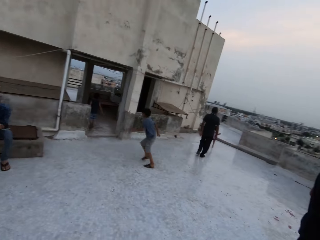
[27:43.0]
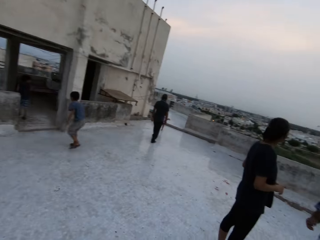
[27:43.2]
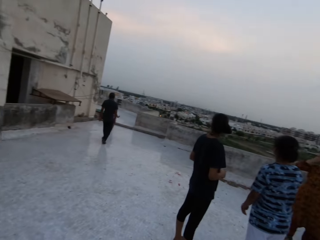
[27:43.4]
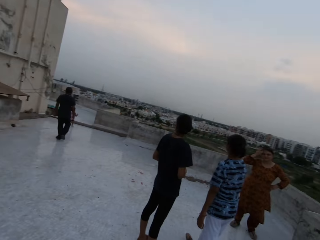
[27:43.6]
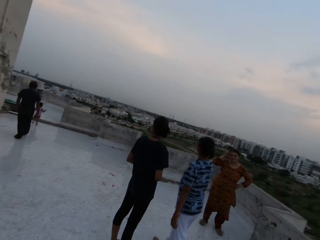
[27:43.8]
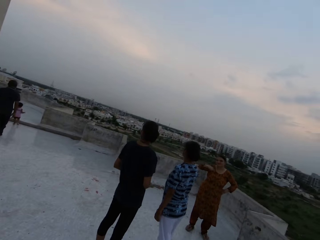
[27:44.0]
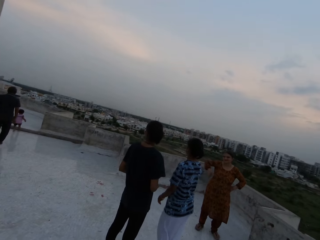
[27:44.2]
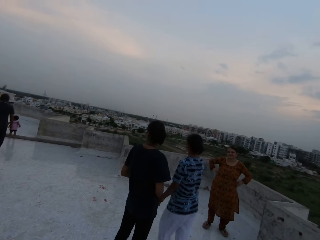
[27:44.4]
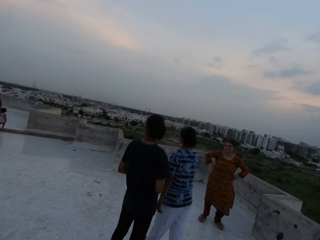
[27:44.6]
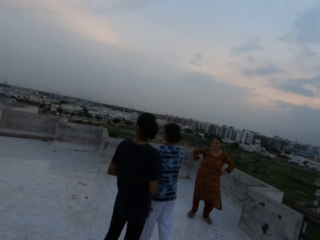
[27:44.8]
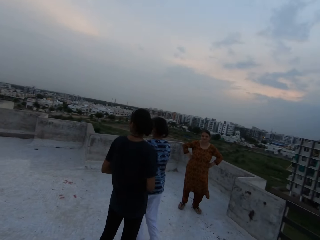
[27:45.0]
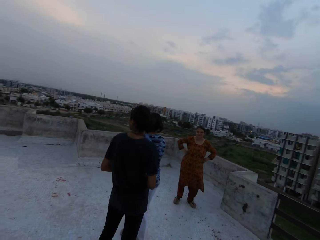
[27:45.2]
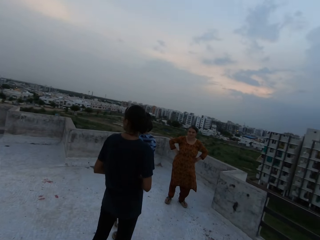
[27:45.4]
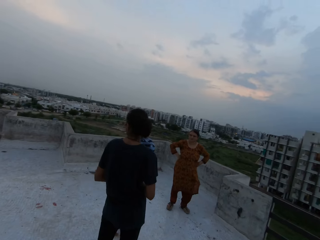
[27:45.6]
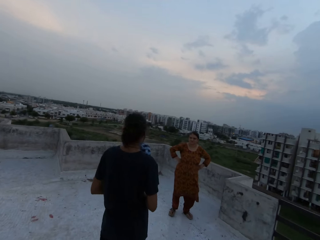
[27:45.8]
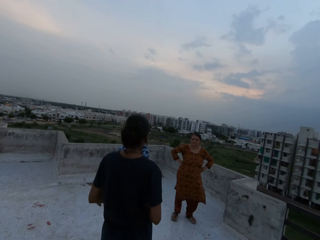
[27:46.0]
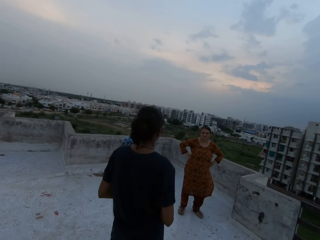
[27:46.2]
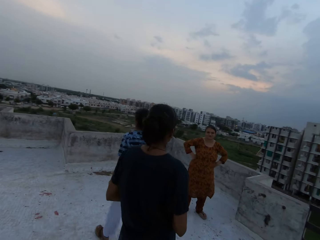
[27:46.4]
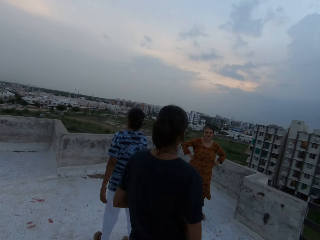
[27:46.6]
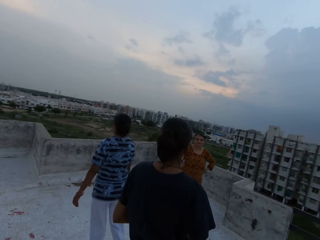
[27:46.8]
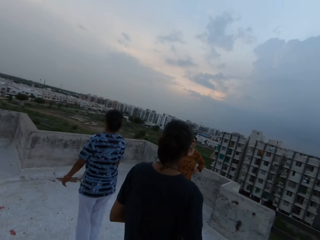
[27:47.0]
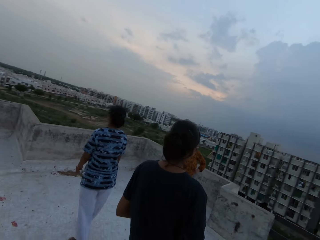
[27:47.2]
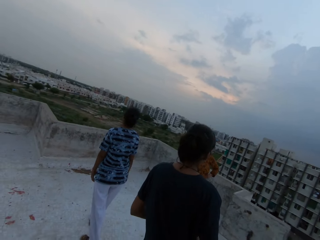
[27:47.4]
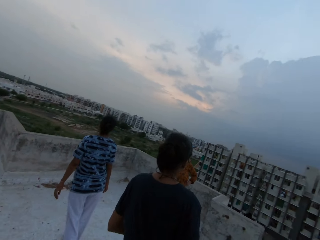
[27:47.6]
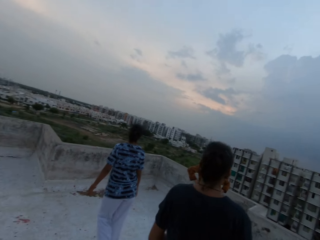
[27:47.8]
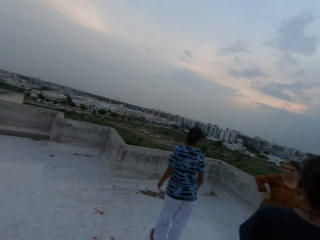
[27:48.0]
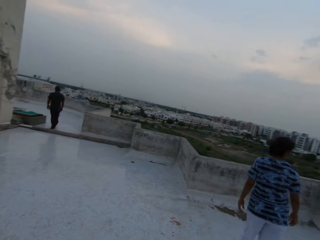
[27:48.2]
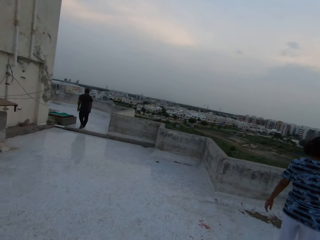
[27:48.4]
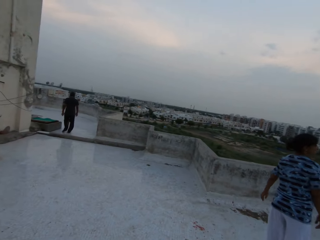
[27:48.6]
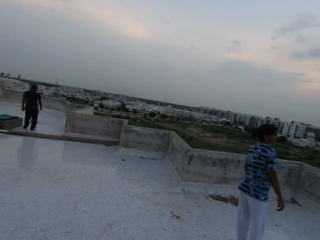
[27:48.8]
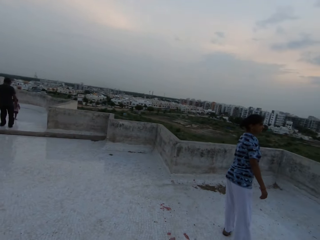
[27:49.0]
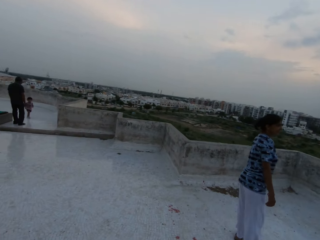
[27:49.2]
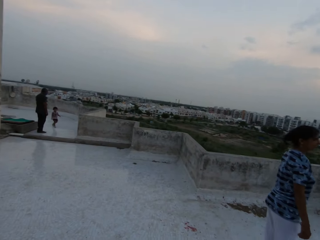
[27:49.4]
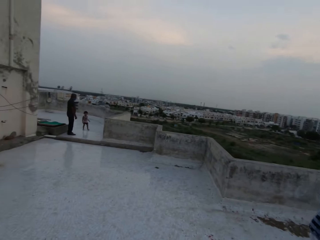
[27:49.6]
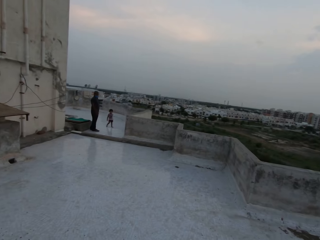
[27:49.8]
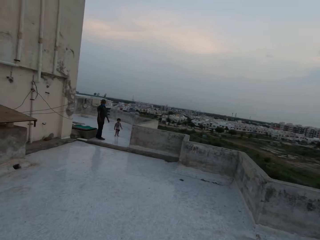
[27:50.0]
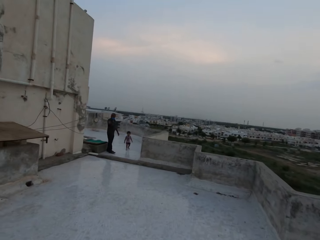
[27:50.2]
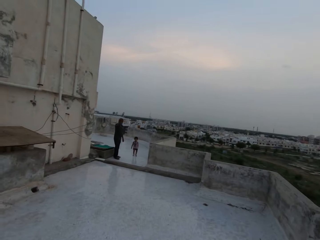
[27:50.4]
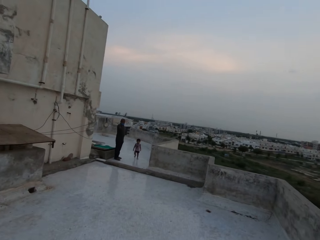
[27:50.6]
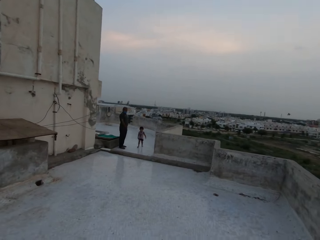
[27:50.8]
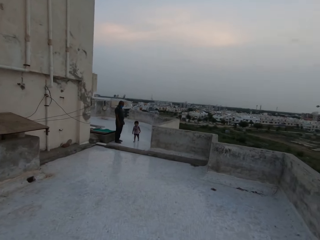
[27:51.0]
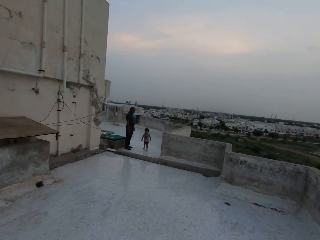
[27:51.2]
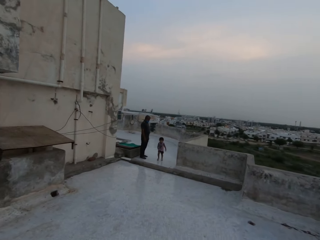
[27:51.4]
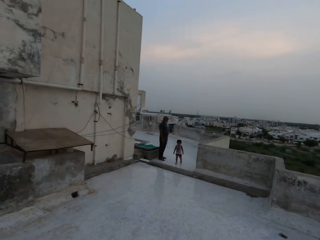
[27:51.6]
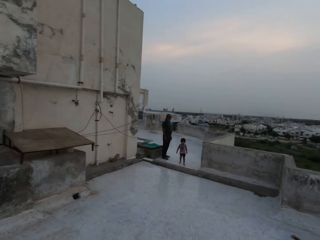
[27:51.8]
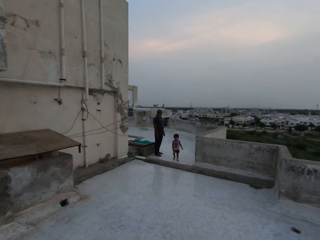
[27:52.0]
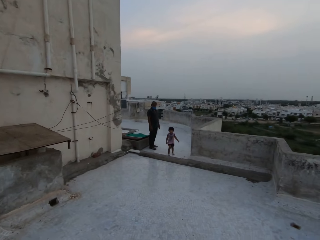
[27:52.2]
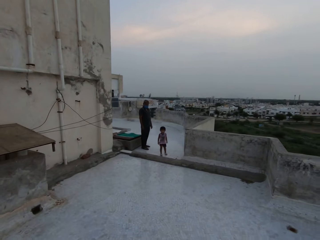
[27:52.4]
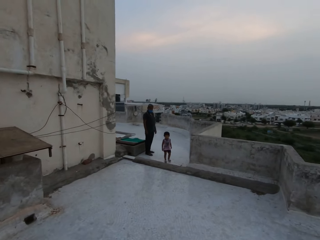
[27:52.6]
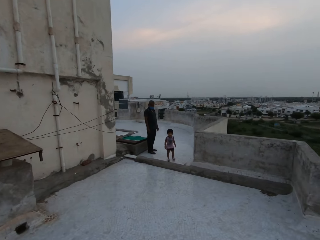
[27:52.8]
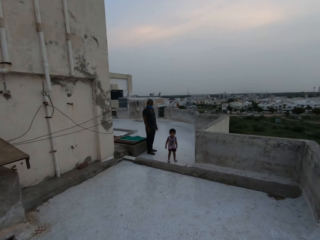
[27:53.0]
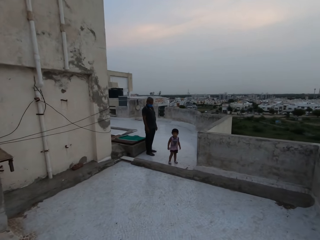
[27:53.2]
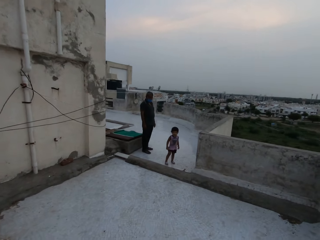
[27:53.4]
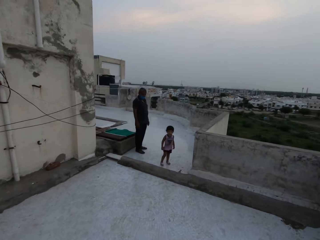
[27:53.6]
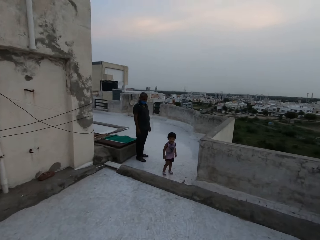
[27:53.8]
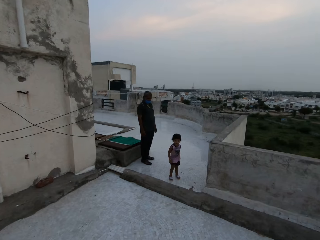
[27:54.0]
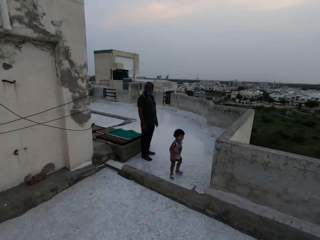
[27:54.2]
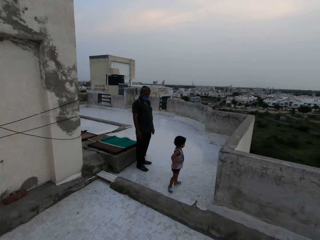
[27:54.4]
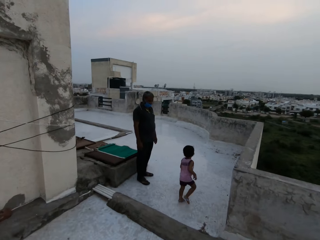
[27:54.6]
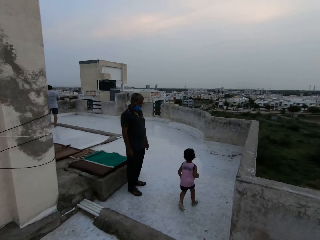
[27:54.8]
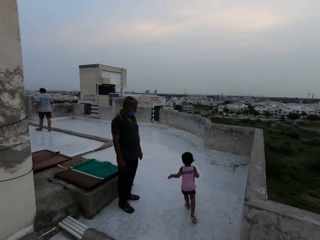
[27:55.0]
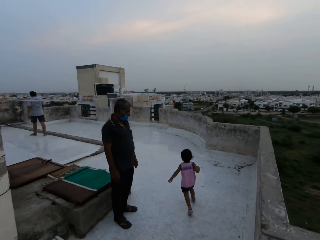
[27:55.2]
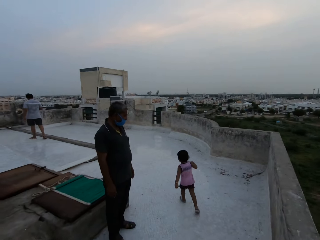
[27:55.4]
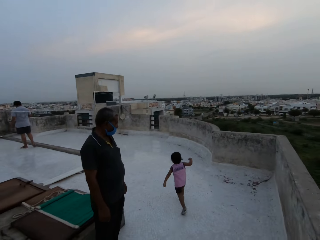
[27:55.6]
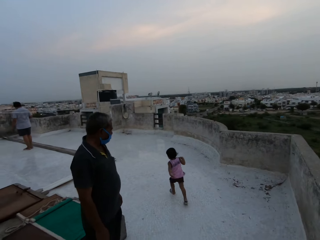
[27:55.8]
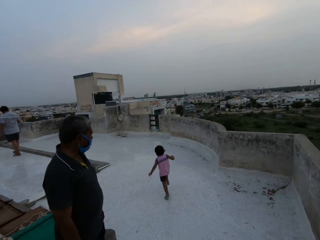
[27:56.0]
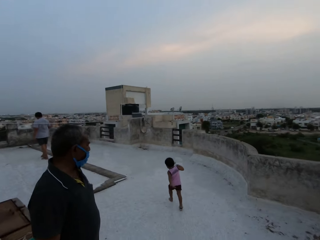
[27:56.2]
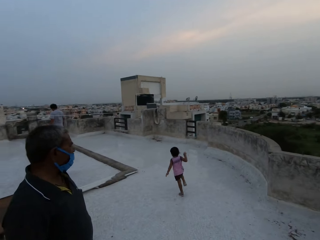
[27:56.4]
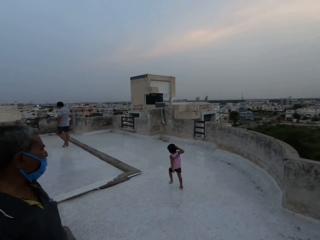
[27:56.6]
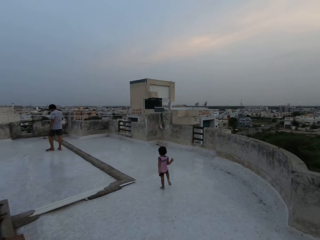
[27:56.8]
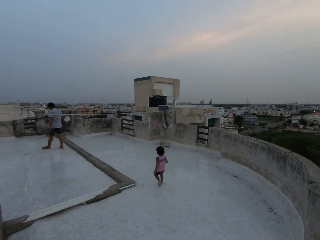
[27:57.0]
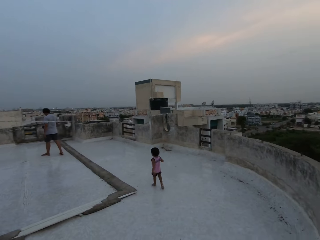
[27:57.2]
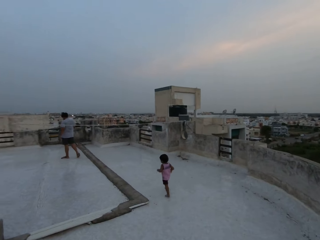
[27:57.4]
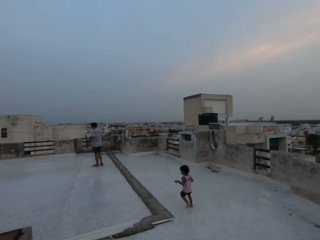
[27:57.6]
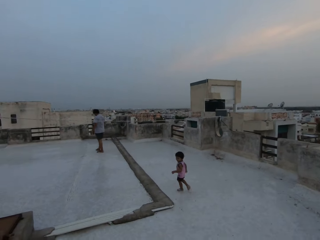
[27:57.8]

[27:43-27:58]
The camera wearer interacts with the boy. They walk in the area.

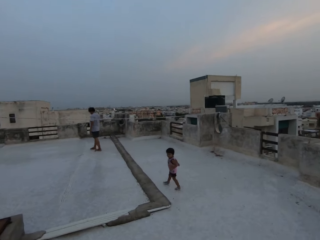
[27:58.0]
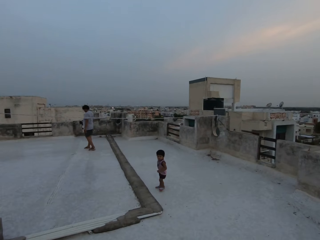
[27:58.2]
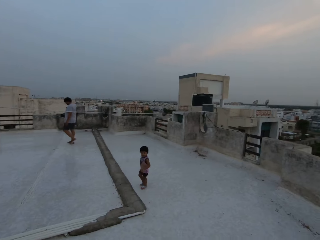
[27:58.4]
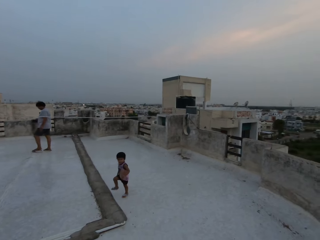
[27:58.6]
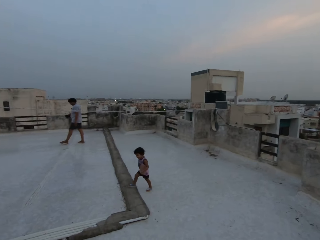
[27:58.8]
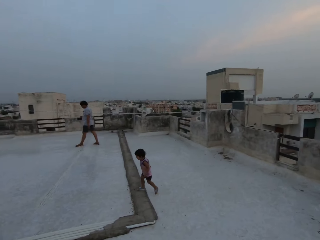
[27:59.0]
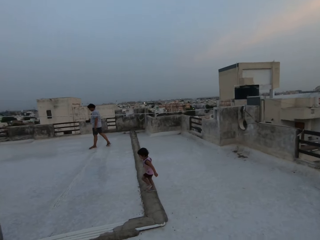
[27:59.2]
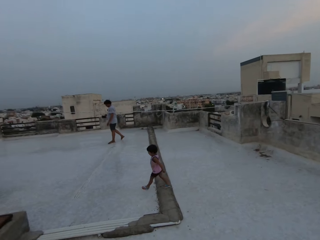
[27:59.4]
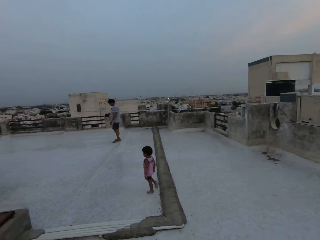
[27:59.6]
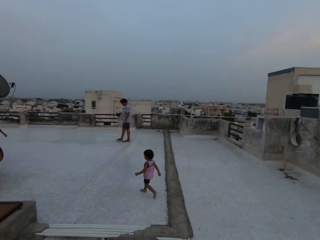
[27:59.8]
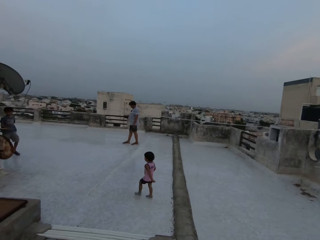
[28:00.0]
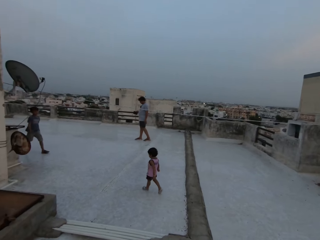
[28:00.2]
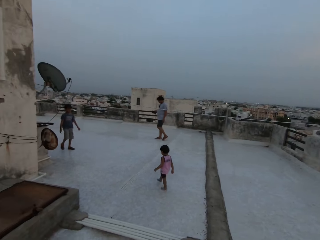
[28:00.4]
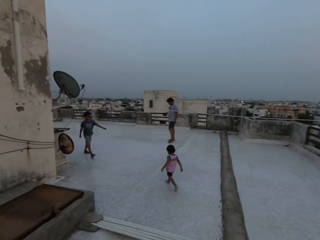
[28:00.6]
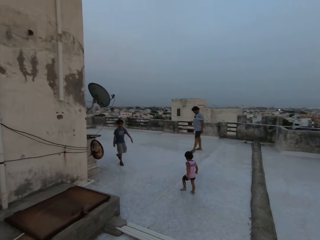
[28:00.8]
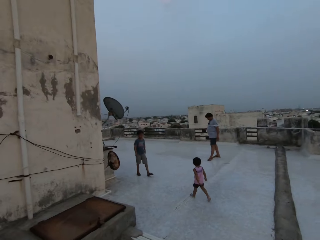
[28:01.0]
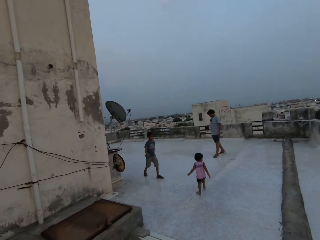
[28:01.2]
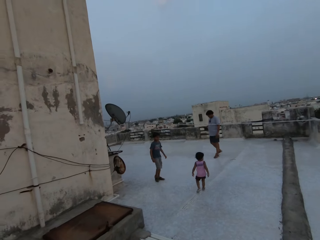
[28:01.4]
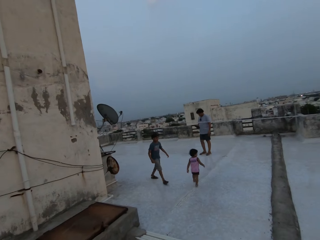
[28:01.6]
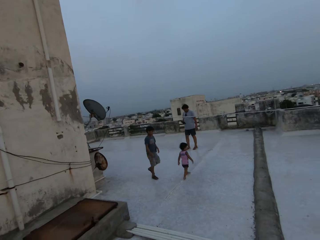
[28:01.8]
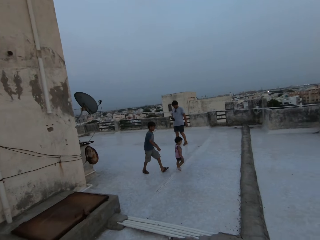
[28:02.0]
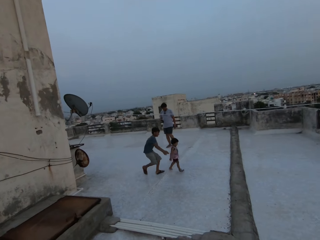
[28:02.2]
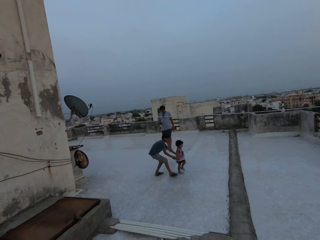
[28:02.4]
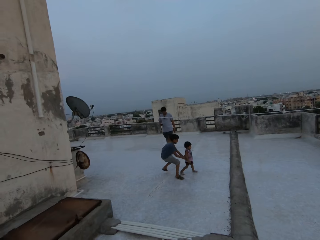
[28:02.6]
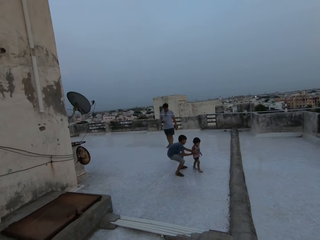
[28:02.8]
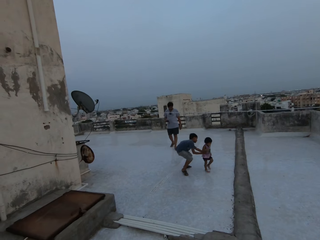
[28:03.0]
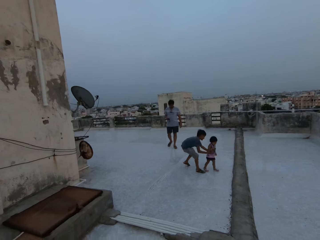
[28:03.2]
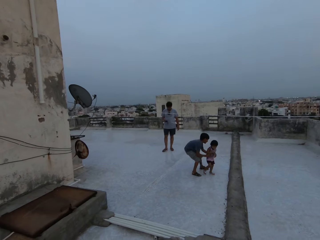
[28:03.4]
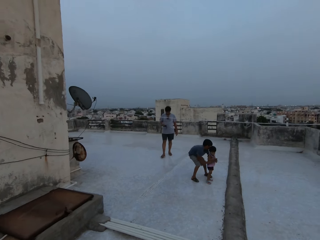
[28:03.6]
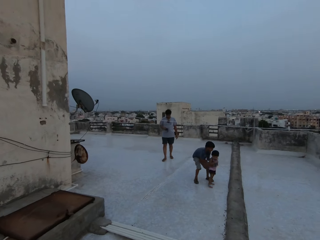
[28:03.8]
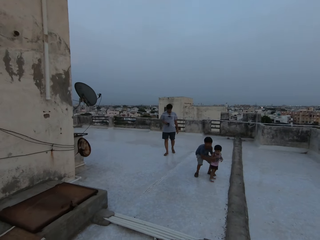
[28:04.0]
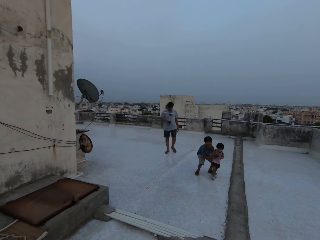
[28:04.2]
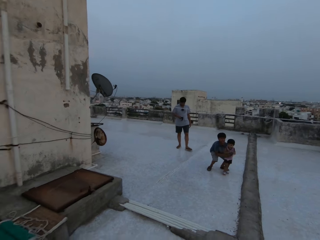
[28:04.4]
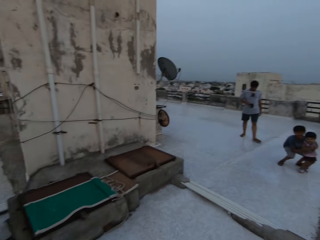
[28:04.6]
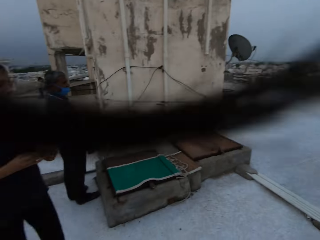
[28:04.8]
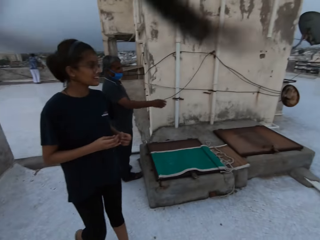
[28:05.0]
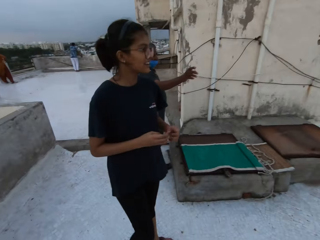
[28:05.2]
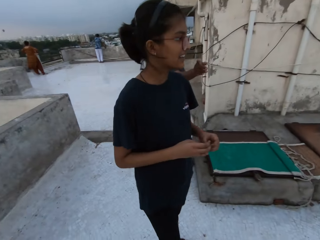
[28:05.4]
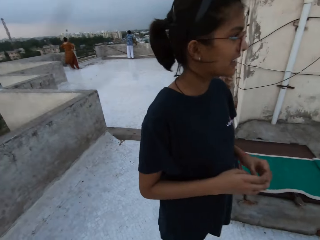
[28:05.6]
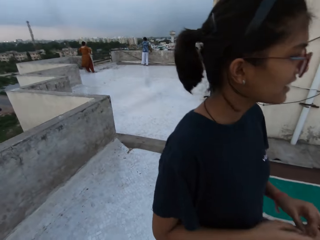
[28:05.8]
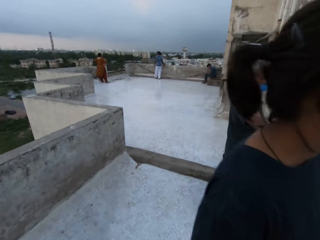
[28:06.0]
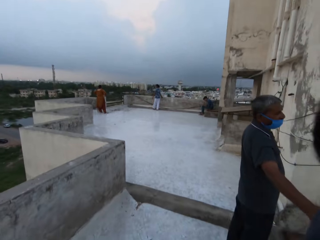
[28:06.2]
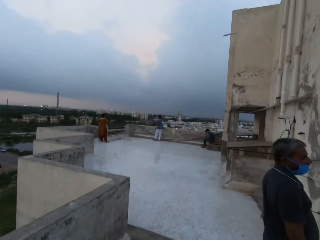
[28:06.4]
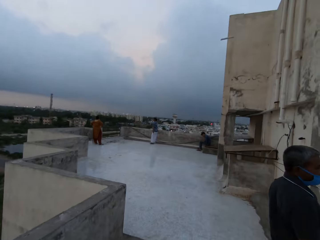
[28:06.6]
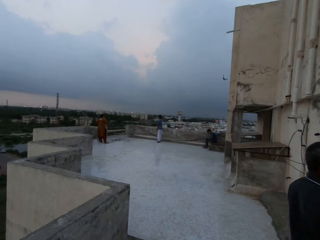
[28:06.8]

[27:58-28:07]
The boy holds another boy with both hands.
